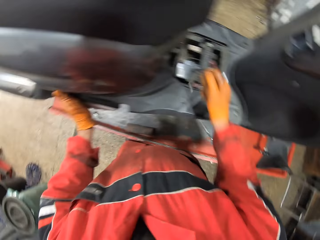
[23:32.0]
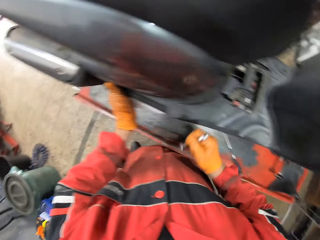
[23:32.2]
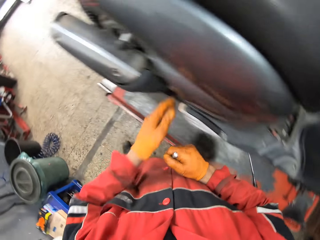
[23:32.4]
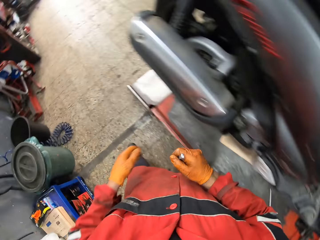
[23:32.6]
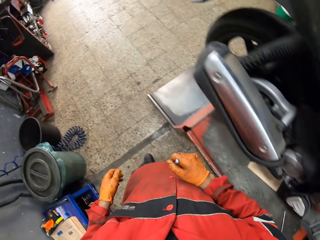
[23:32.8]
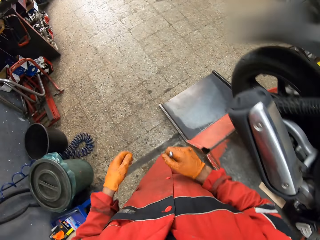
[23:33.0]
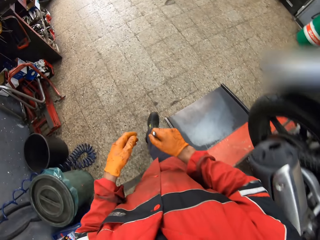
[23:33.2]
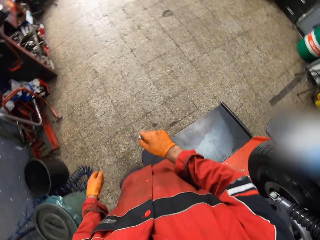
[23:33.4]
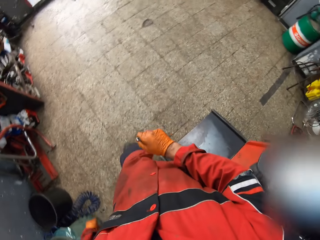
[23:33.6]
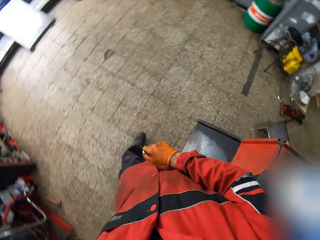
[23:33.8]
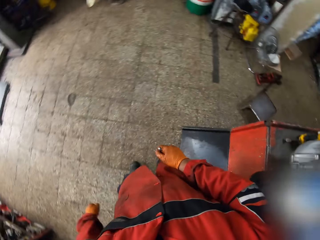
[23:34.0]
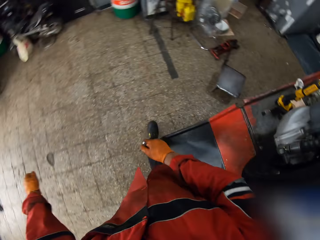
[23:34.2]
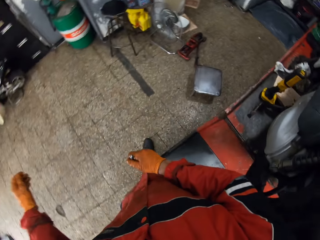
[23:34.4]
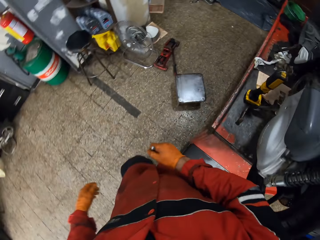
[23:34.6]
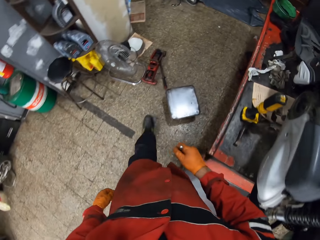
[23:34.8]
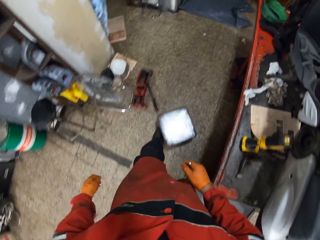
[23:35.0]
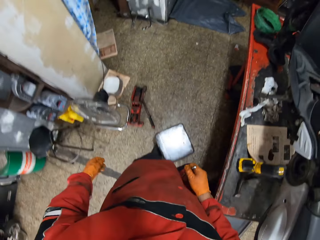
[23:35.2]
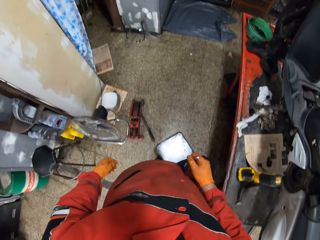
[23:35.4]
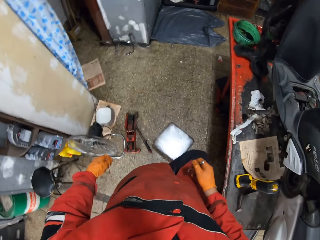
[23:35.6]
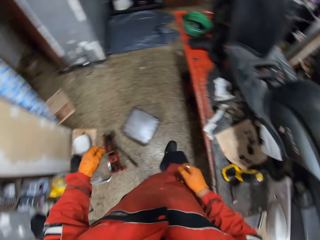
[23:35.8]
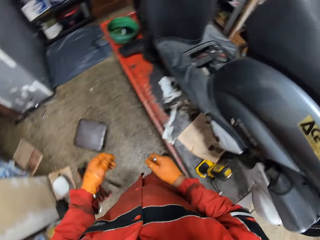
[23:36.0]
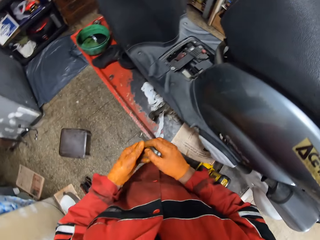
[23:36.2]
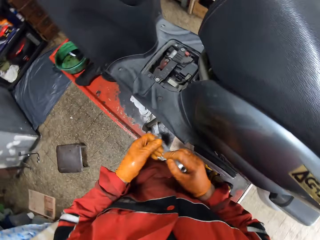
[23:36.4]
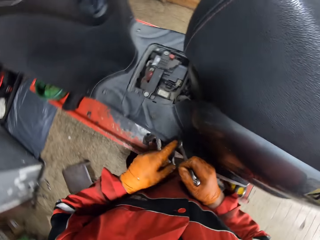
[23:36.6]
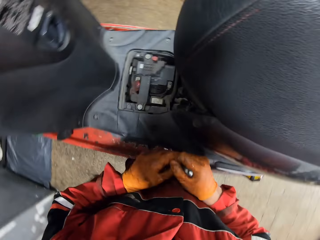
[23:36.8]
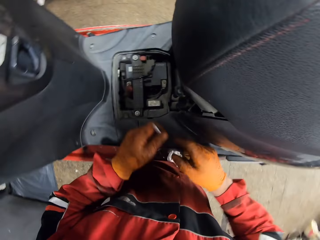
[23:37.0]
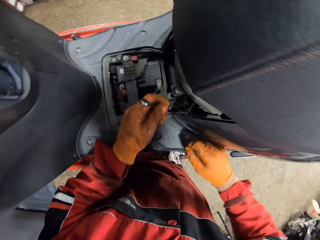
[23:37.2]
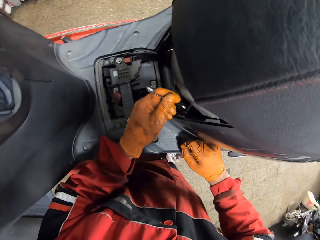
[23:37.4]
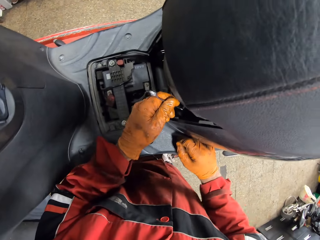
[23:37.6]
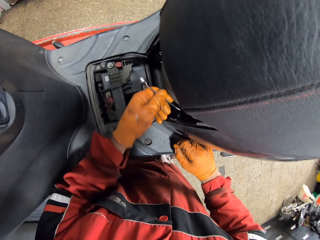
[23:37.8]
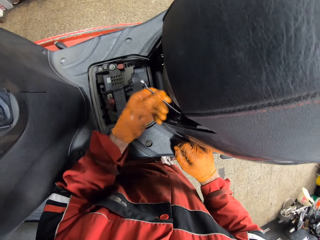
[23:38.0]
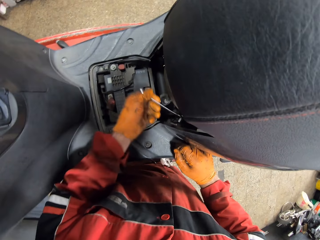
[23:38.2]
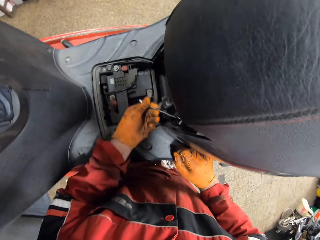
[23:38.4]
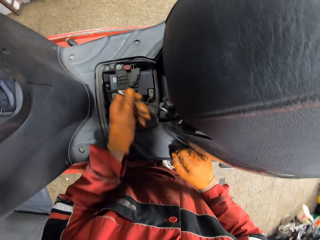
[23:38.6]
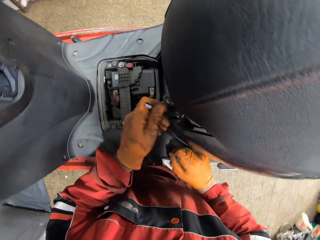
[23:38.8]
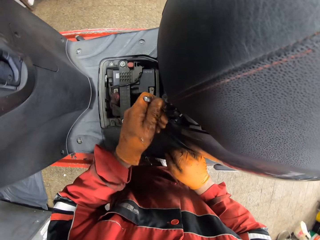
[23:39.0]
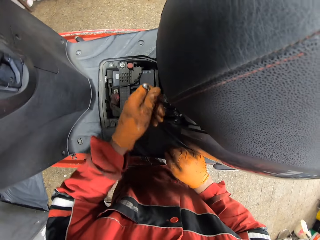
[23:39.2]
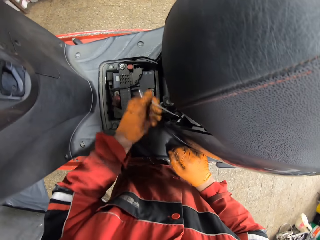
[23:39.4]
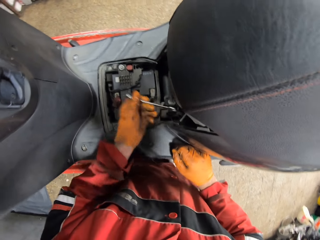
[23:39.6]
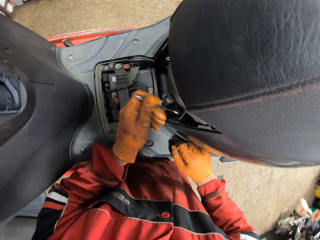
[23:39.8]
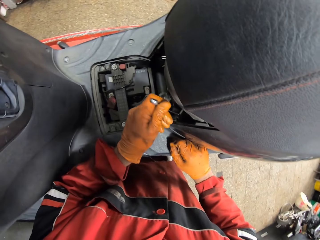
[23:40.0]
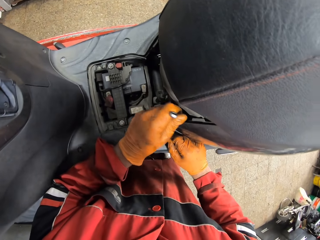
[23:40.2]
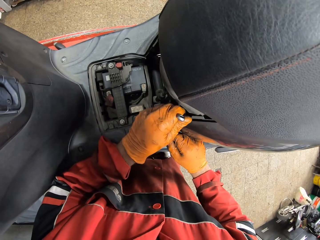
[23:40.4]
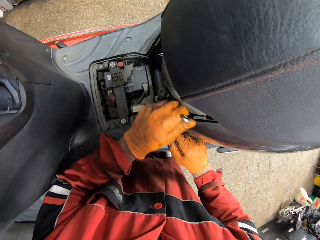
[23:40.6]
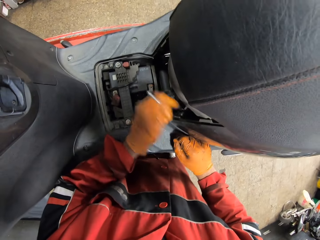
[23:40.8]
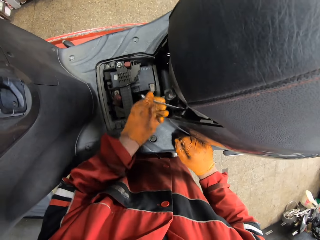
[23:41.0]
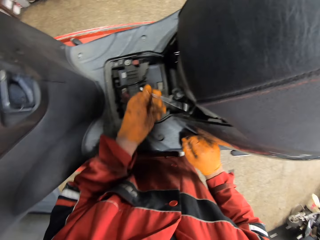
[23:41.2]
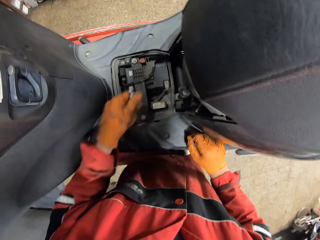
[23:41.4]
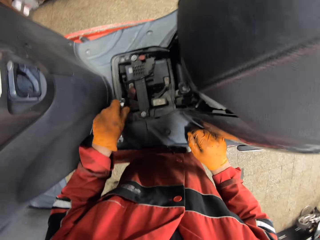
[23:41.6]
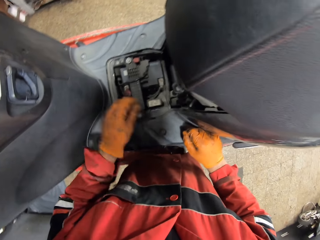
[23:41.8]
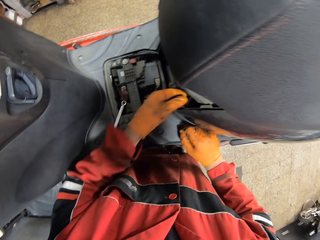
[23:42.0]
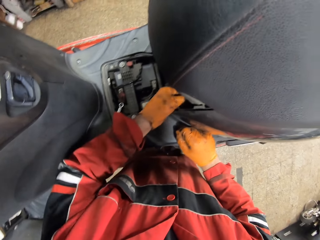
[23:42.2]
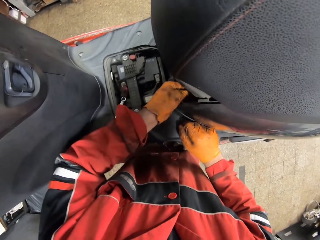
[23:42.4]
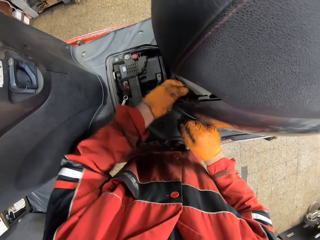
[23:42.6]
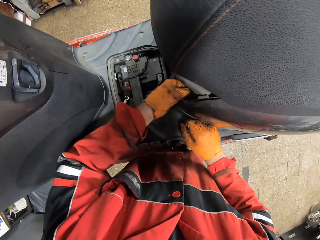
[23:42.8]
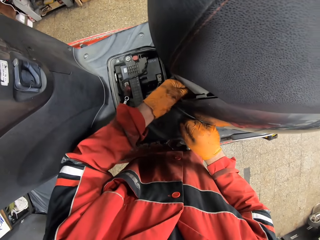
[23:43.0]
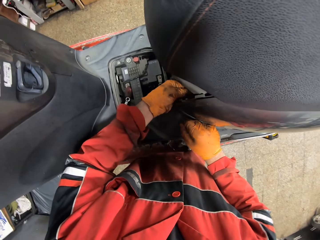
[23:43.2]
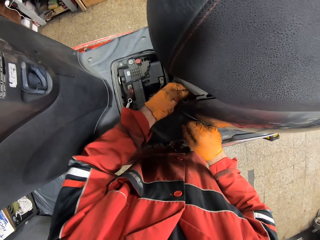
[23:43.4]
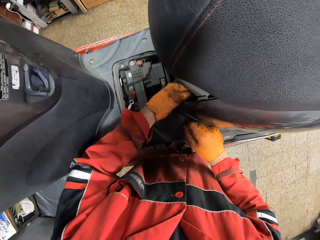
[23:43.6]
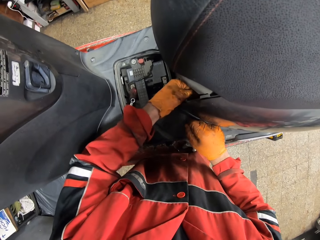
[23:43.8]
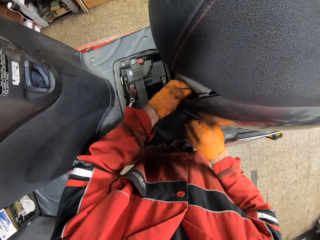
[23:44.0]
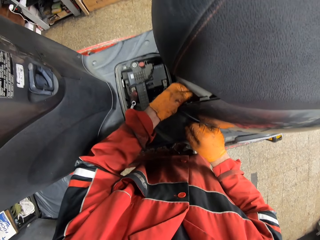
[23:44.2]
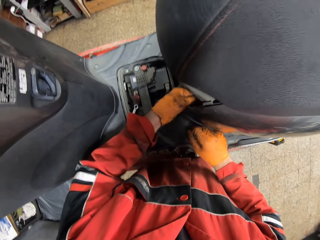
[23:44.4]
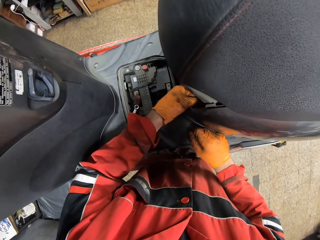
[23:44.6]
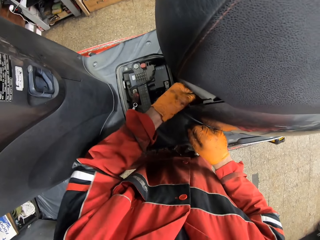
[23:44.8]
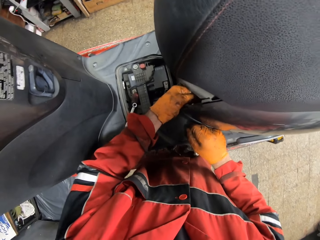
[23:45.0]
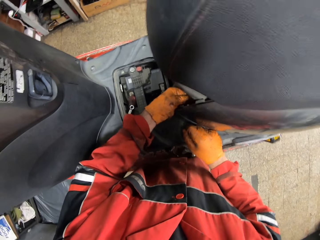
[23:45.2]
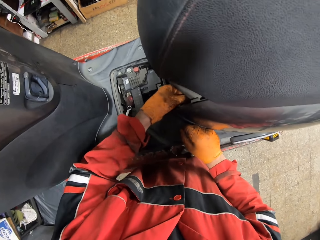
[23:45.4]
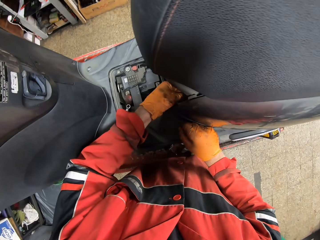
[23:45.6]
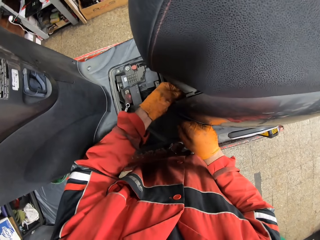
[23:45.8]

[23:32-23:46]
The camera wearer removes the spanner from the engine. He walks to the other side of the motorcycle. He shifts a stool with his right leg. He kicks a metal box with his right leg. He picks up the spanner with his left hand. He unscrews the bolt in the motorcycle with the ring spanner with his left hand. He drops the ring spanner on the motorcycle with his left hand. He unscrews the bolt with his left hand.

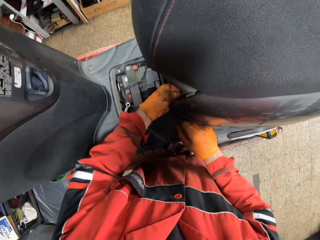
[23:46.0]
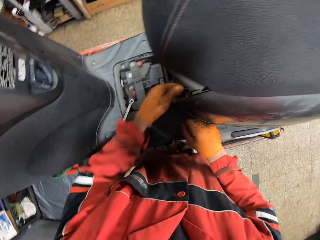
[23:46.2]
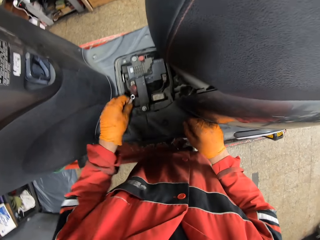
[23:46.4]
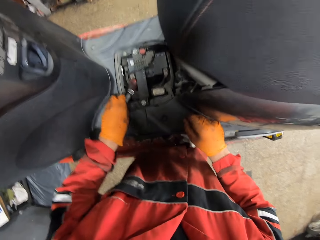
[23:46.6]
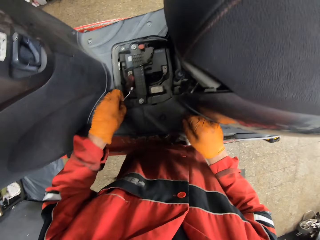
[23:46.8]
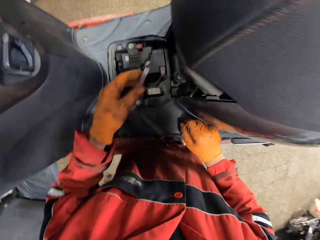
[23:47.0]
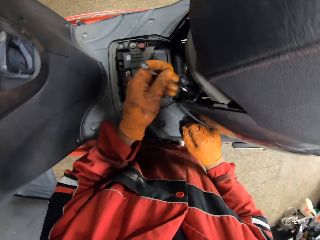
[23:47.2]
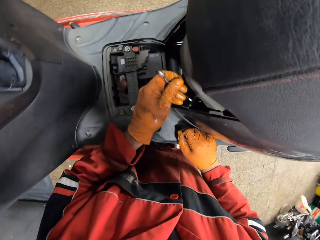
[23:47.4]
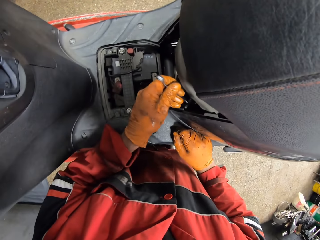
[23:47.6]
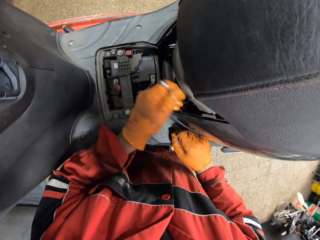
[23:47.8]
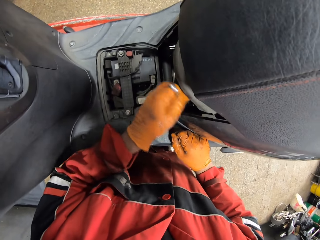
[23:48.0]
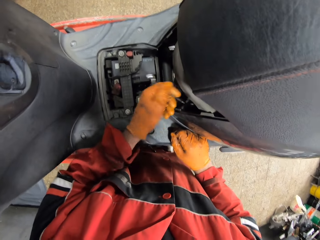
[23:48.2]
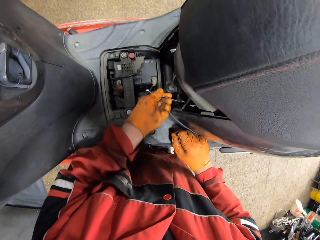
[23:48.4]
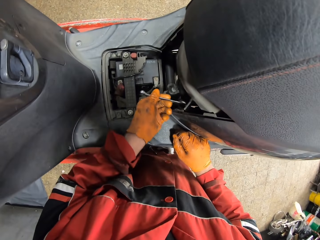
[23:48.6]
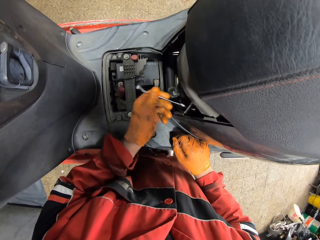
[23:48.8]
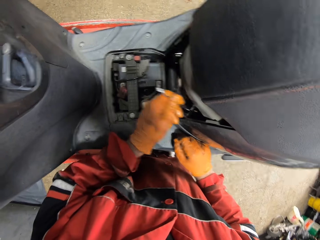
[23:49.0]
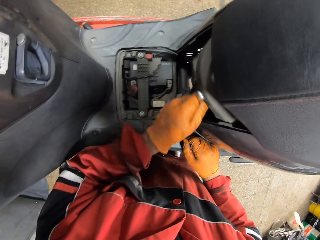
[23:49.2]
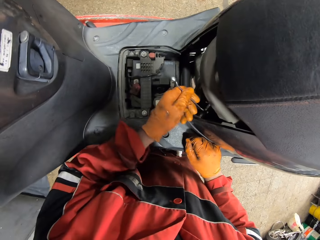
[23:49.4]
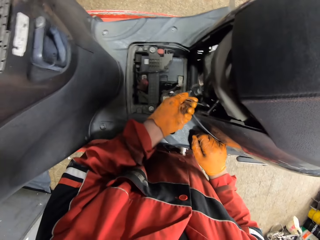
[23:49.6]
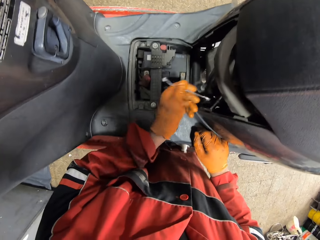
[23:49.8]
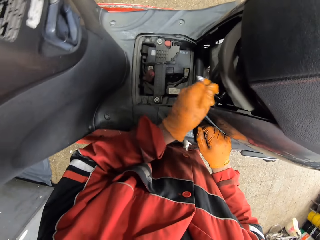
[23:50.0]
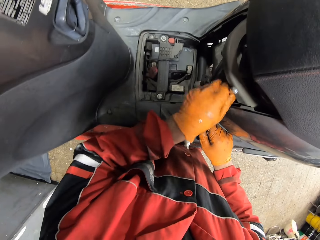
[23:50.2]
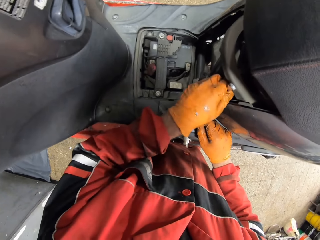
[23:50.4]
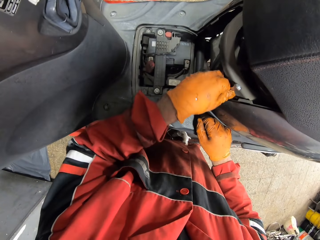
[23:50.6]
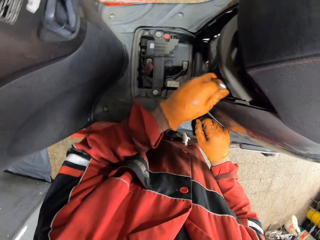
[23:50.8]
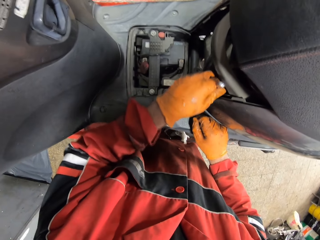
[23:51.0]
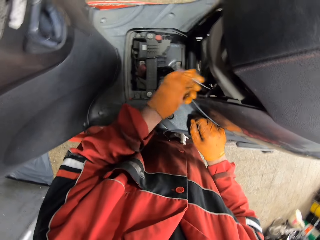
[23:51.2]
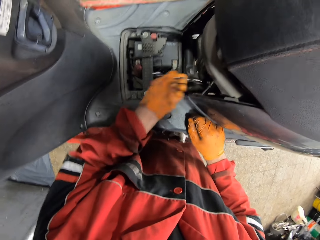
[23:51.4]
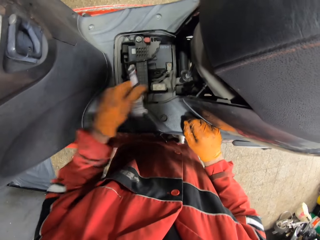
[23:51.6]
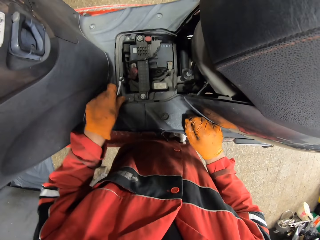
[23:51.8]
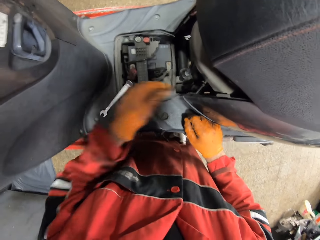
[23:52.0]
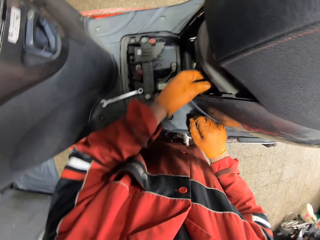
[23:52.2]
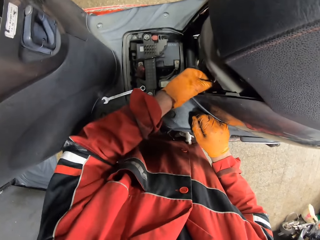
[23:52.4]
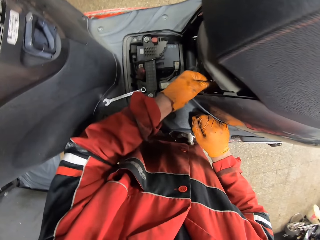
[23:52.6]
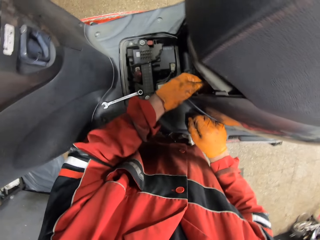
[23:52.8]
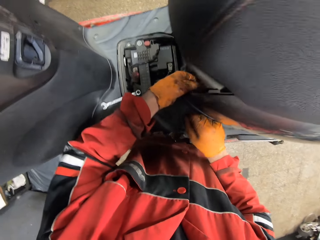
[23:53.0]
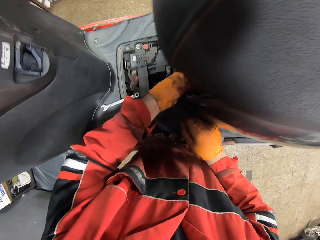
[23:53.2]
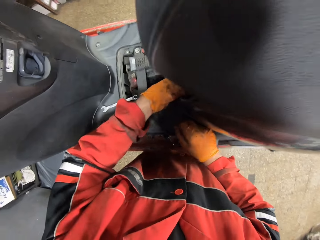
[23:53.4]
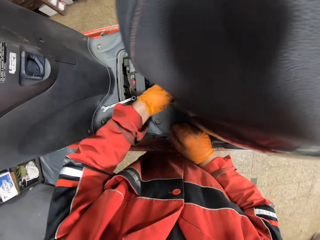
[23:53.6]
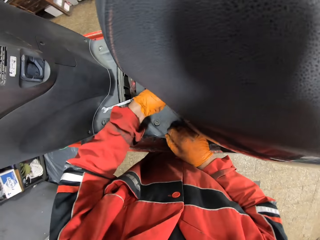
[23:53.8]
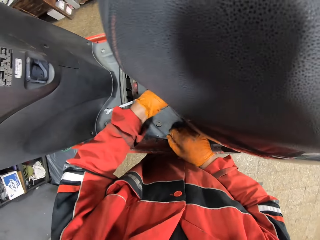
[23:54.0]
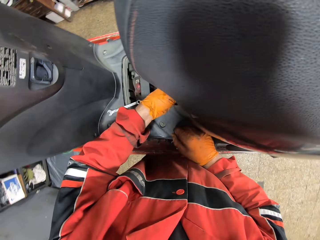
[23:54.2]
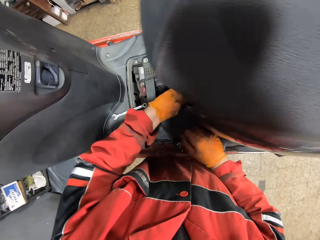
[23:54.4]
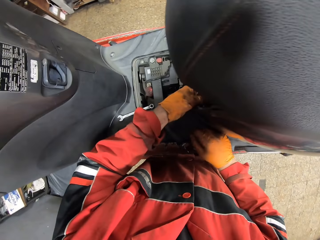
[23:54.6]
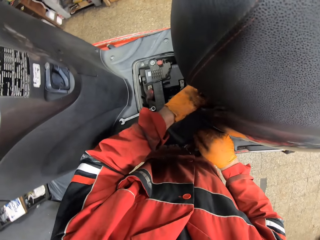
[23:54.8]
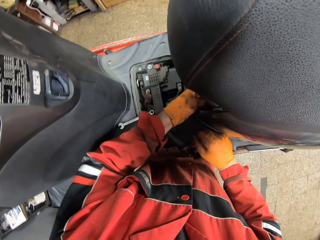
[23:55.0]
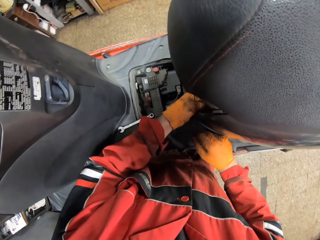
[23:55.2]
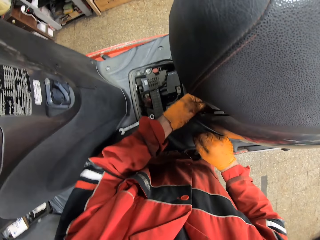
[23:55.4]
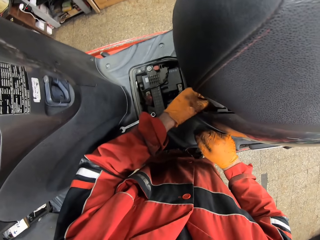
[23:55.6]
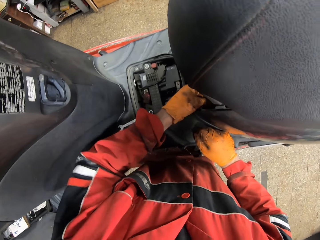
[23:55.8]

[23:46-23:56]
The camera wearer removes his hand in the engine. He picks up the ring spanner from the motorcycle with his left hand. He unscrews the bolt in the motorcycle with the ring spanner with his left hand. He drops the ring spanner on the motorcycle with his left hand. He unscrews the bolt with his left hand.
